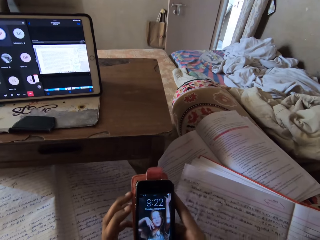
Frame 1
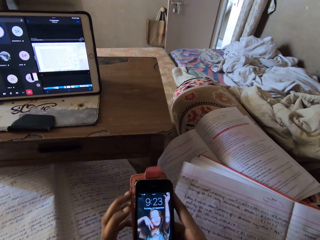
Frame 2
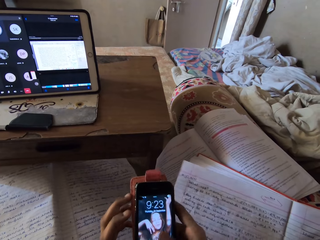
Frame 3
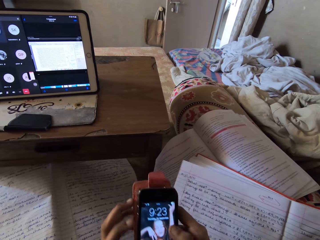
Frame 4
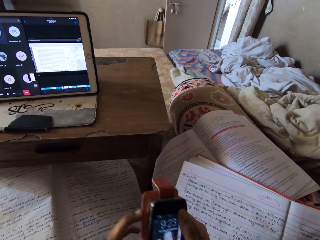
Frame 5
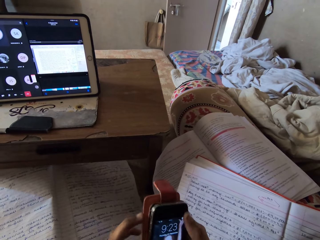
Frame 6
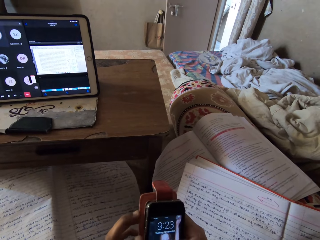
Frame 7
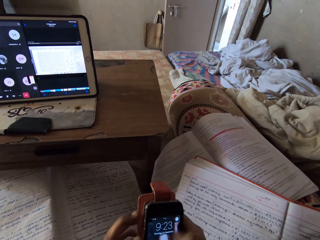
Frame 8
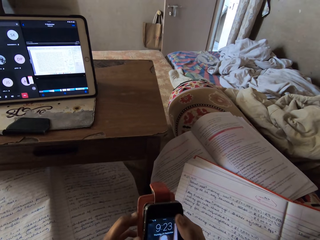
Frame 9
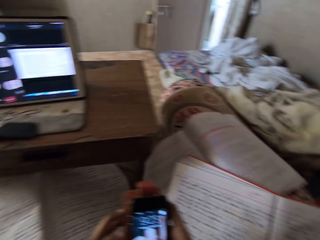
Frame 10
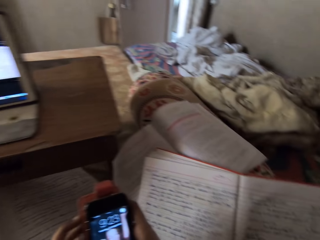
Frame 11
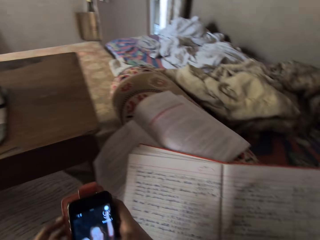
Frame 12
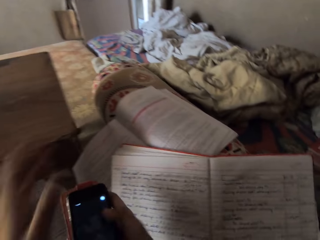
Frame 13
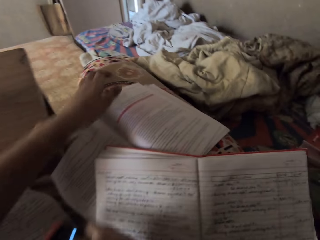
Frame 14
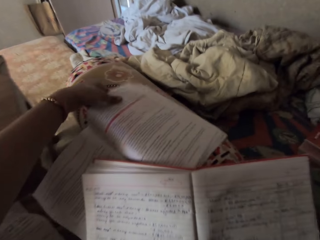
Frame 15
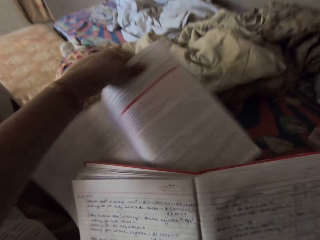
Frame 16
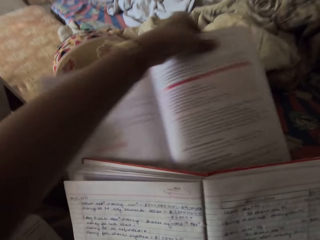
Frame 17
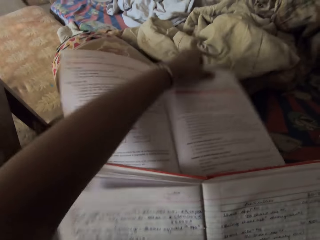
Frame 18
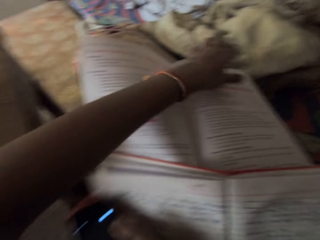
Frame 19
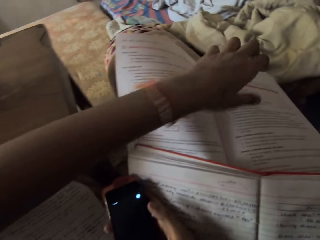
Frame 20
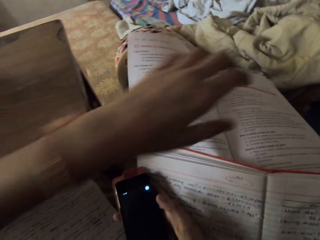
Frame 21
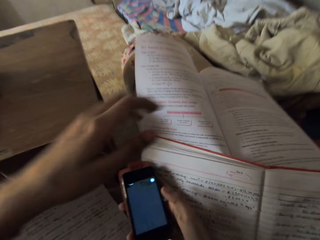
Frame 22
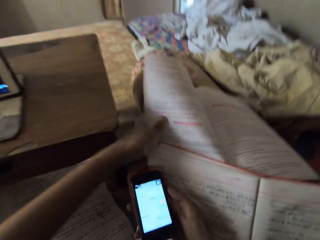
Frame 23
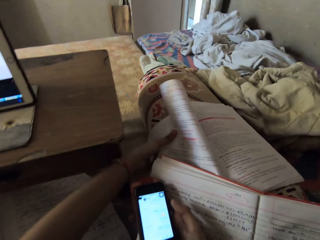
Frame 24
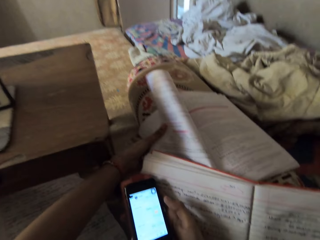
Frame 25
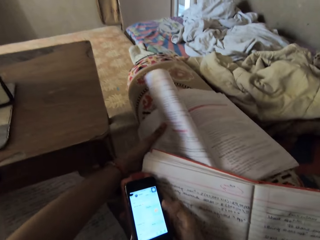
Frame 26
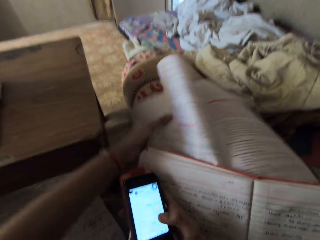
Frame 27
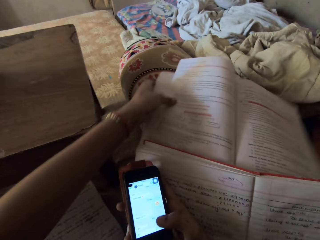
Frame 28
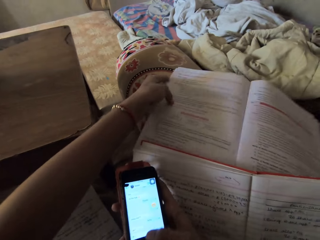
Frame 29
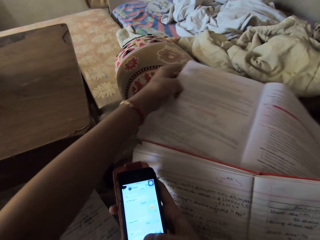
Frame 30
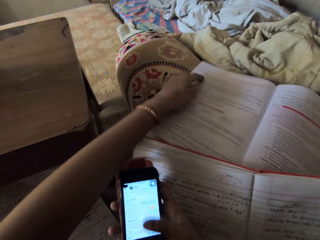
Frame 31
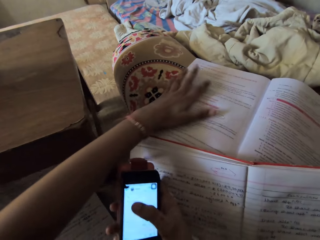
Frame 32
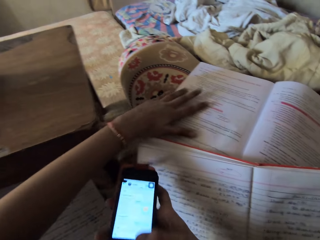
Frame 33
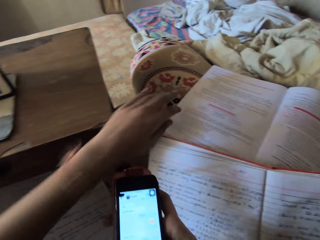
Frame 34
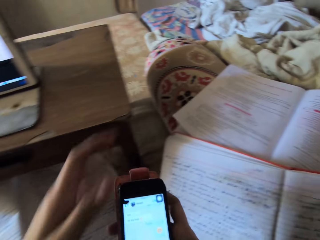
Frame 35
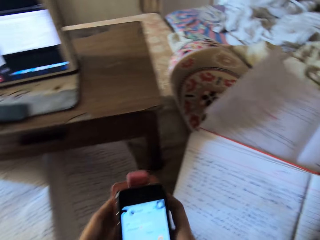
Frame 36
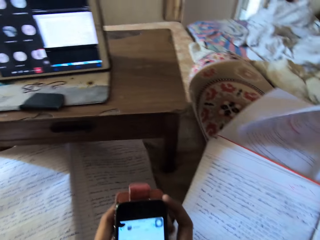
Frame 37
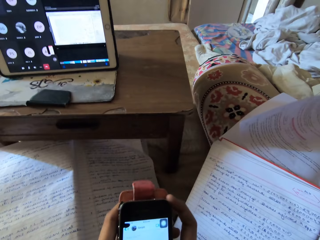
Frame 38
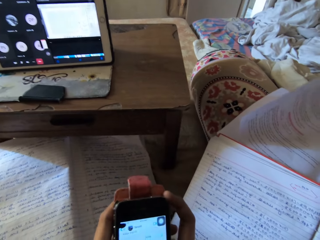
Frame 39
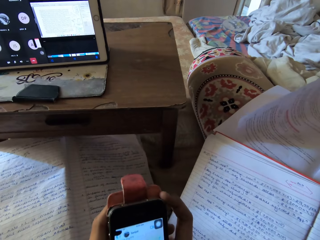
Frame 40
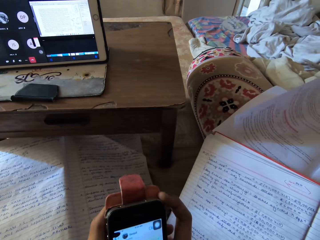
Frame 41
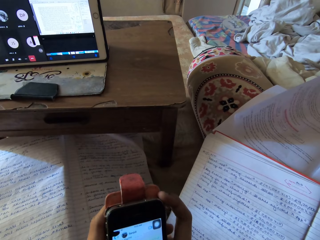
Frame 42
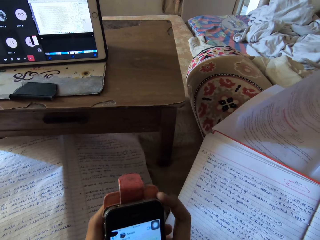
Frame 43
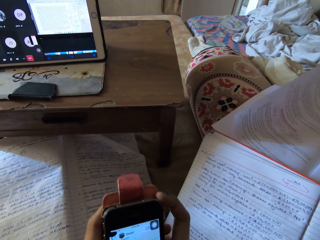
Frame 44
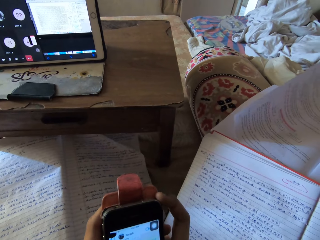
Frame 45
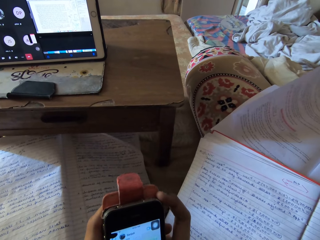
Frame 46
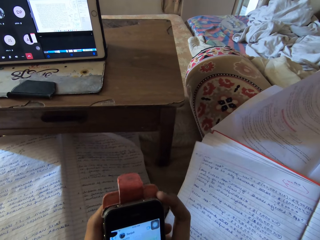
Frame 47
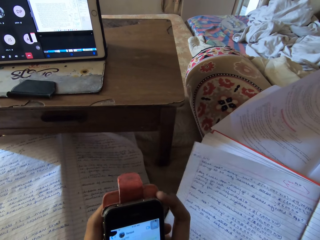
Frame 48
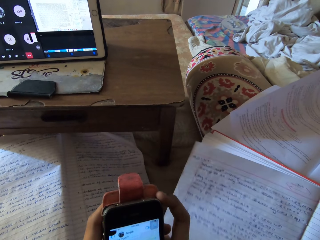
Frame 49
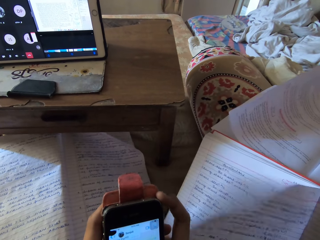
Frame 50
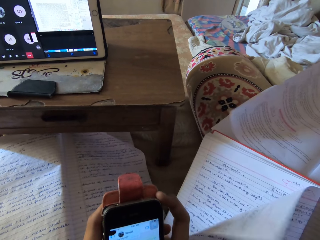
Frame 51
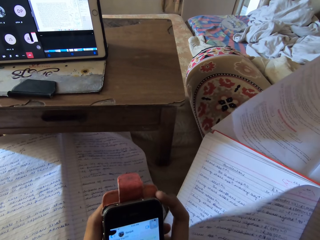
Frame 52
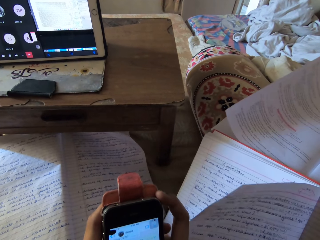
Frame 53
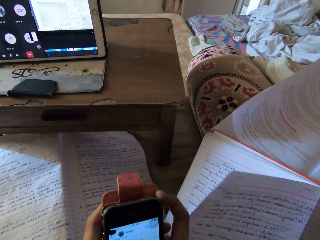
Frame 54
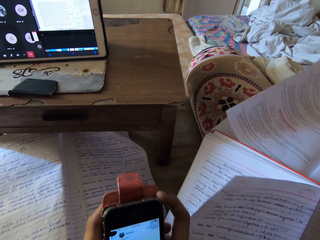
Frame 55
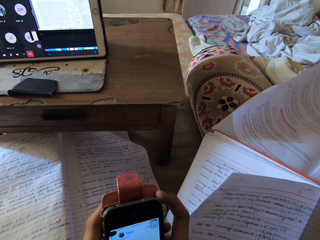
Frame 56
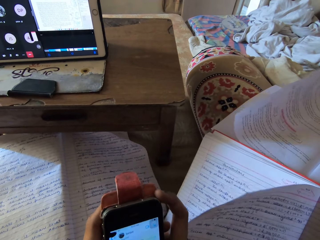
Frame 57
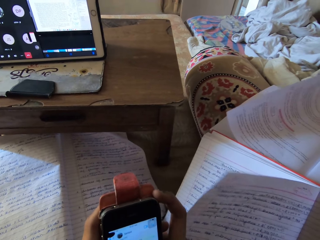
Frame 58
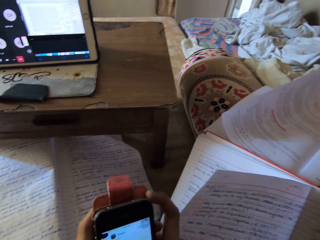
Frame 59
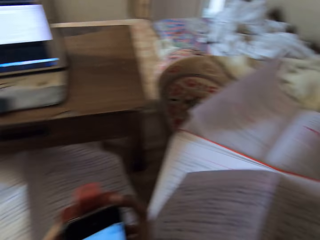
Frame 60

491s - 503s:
The camera wearer presses a phone. She touches the phone. She adjusts a book on the chair with her left hand. She pulls the book. She handles the phone.

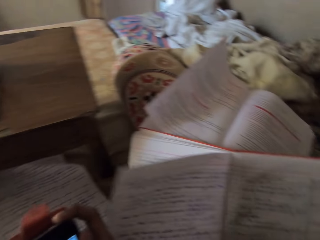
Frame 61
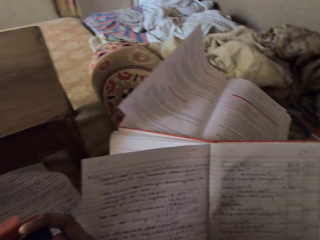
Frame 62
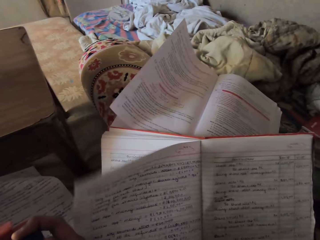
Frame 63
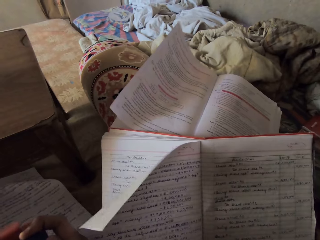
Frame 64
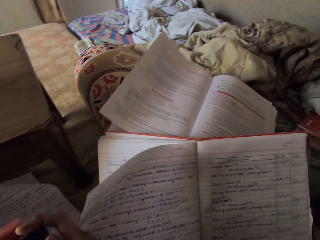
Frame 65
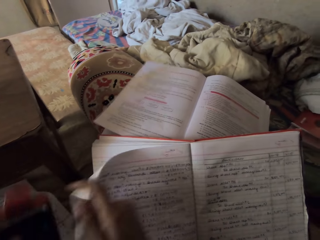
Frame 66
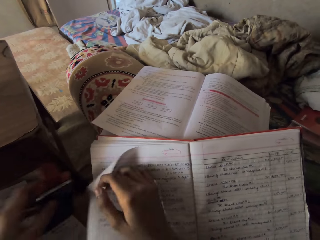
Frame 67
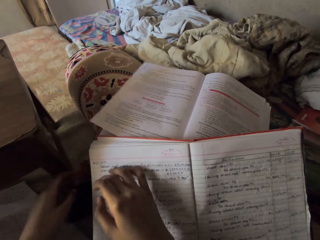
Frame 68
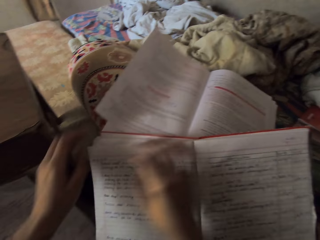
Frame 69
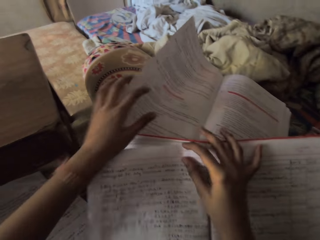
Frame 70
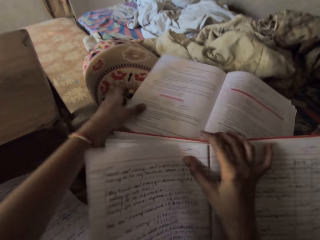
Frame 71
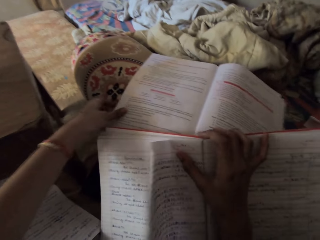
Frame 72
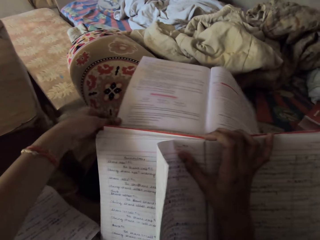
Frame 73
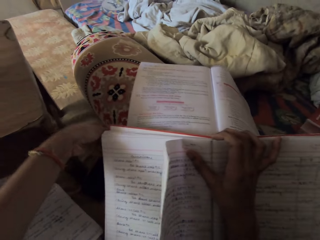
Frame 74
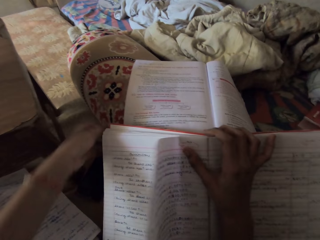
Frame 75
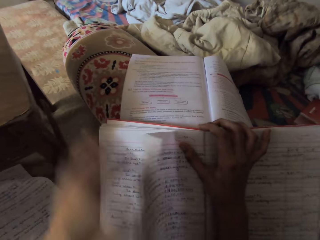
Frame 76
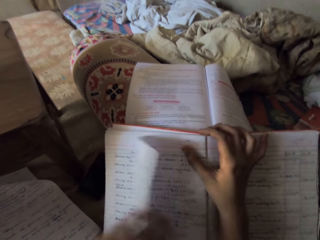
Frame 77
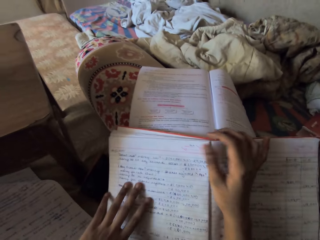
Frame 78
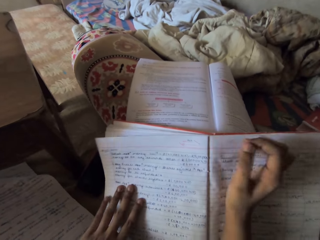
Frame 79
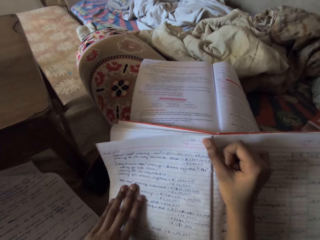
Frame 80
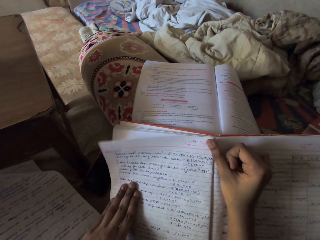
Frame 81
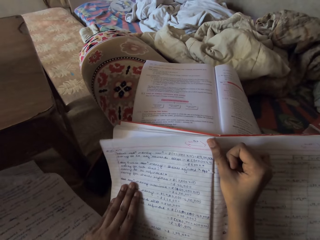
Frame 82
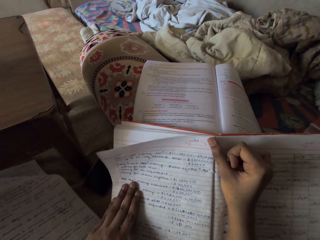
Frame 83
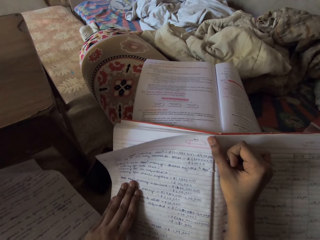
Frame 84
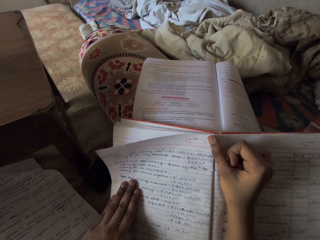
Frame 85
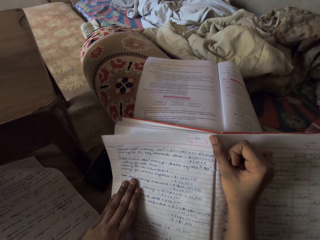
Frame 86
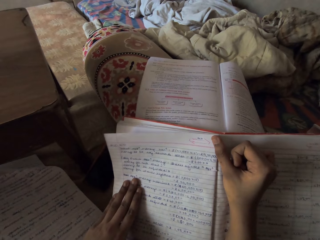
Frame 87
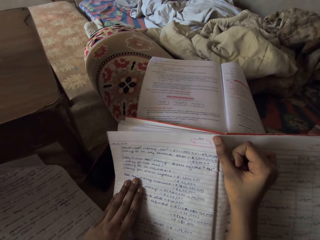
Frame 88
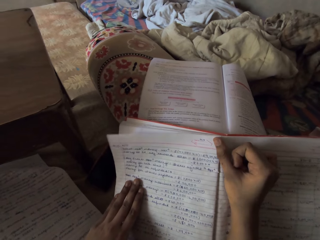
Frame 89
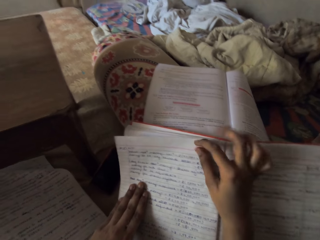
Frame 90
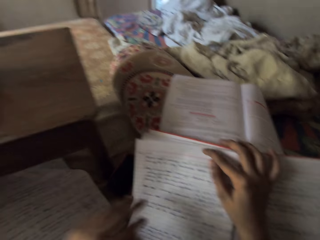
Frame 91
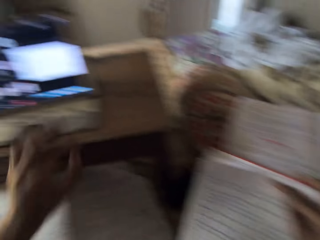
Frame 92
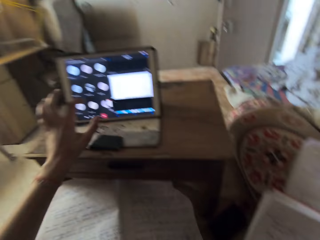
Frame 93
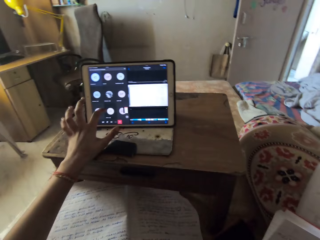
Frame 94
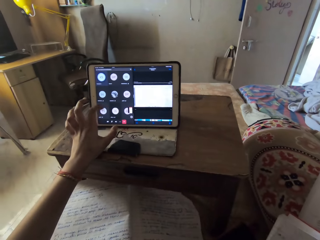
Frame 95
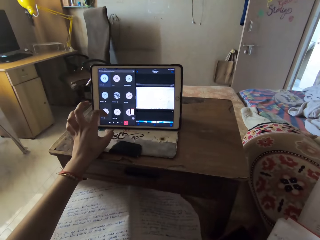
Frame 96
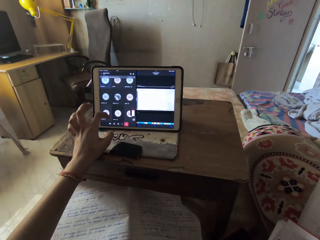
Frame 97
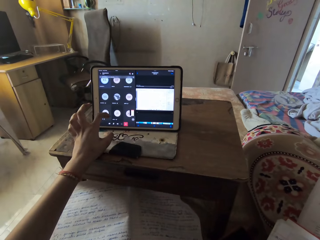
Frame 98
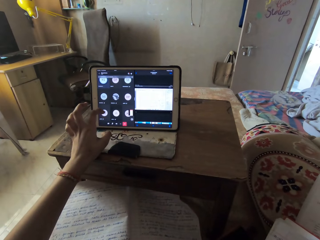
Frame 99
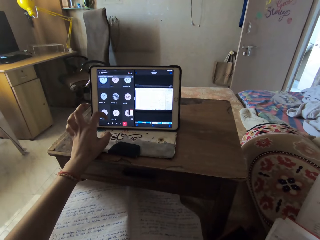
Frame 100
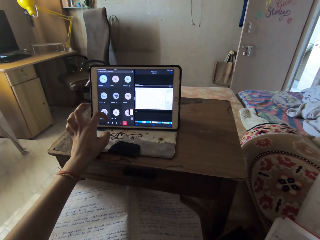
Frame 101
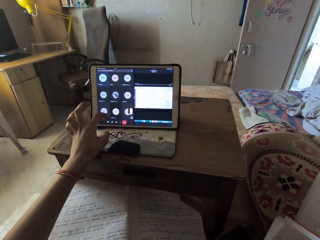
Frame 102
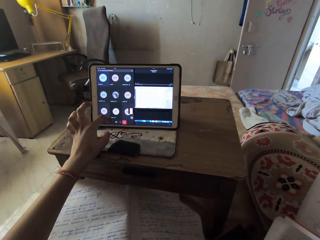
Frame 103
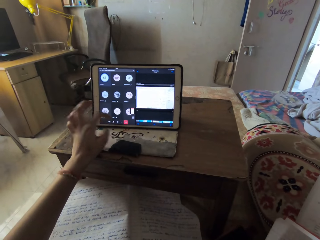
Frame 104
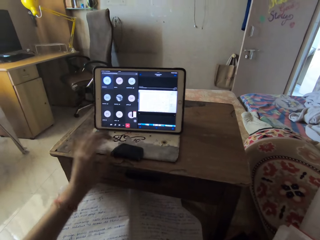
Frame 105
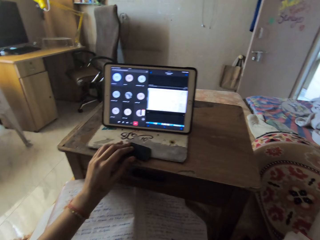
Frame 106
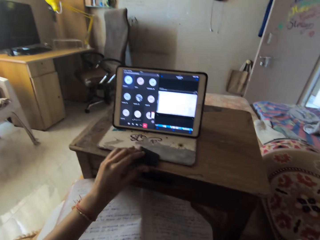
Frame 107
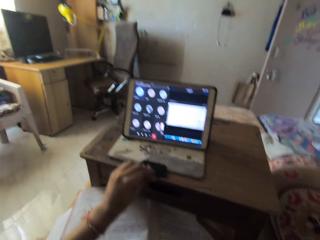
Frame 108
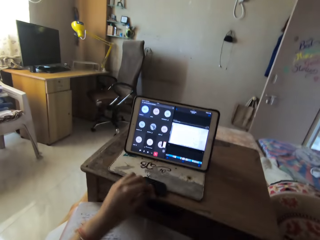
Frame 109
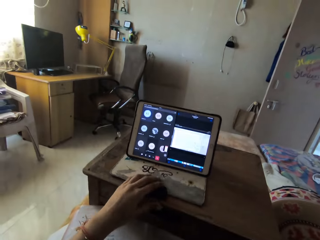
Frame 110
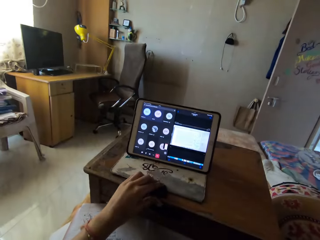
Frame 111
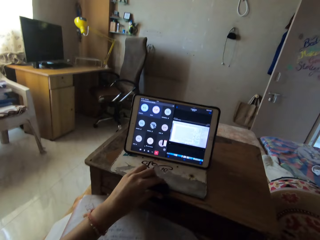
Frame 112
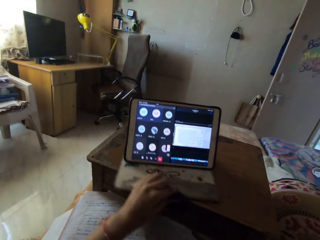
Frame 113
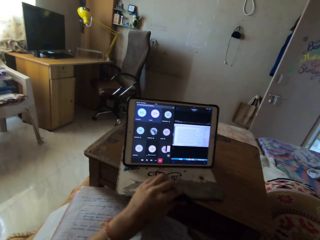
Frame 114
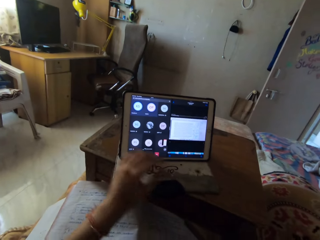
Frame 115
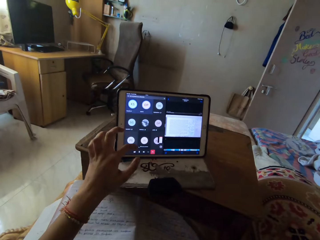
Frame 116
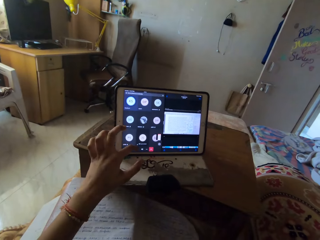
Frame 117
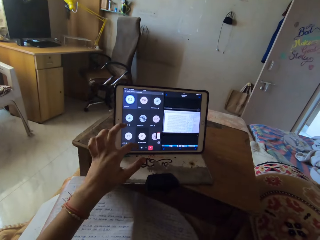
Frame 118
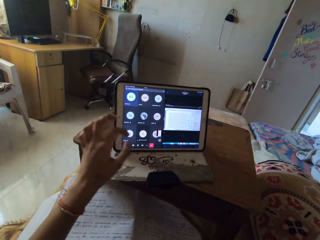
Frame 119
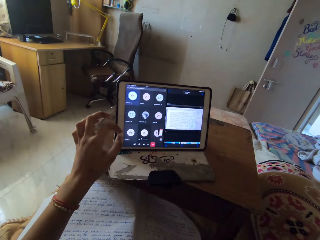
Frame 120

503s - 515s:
The camera wearer places both hands on a book. She drops the phone on the chair or mattress. She moves the book. She touches a tablet. She operates the laptop with her left hand. She touches the tablet. She changes the position of the laptop on the table with her left hand. She pulls the tablet.
